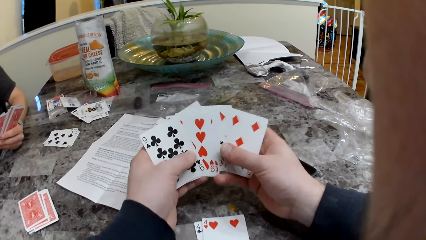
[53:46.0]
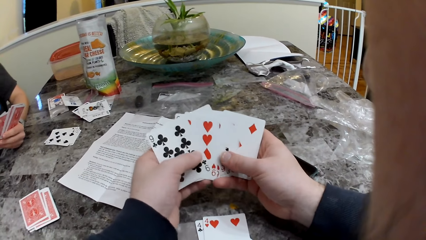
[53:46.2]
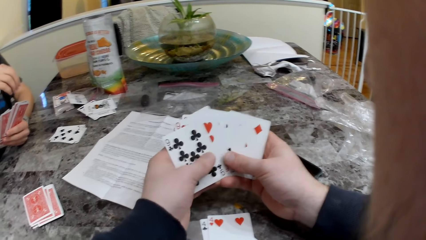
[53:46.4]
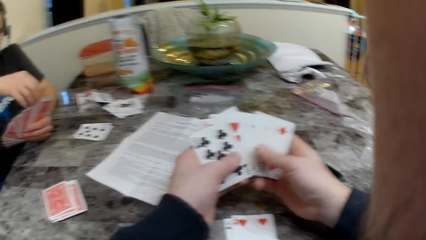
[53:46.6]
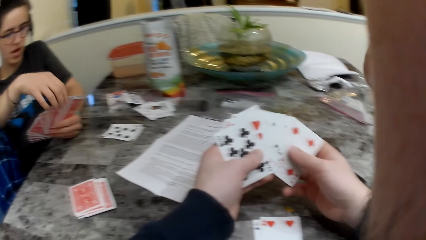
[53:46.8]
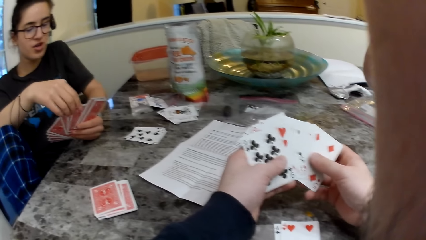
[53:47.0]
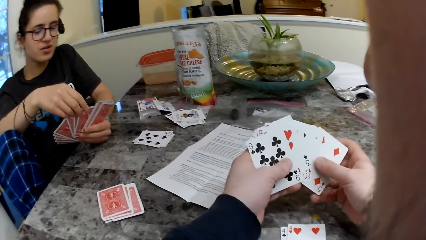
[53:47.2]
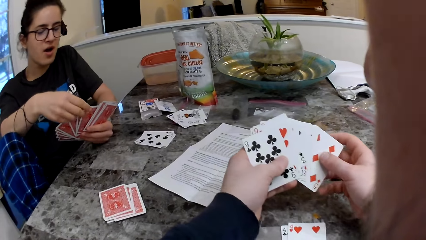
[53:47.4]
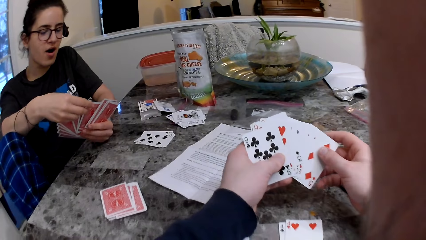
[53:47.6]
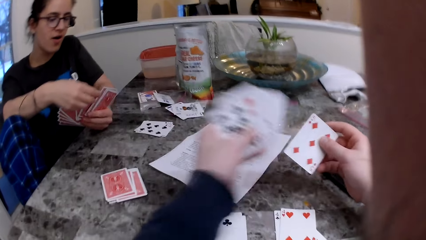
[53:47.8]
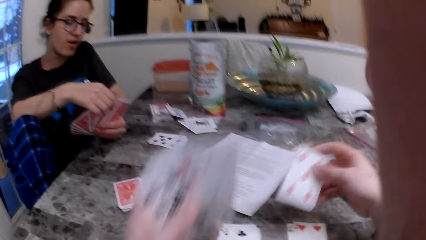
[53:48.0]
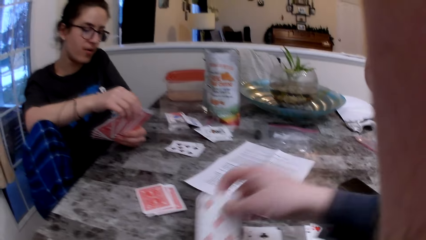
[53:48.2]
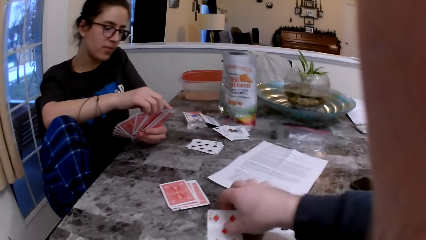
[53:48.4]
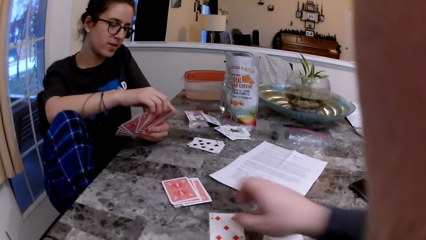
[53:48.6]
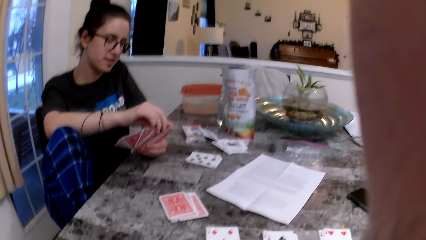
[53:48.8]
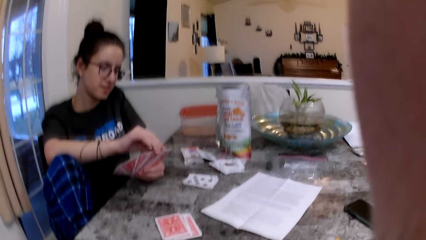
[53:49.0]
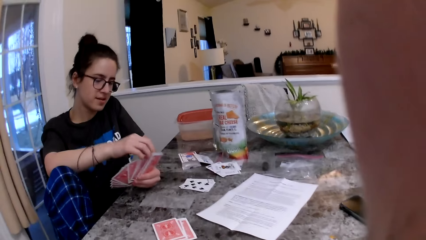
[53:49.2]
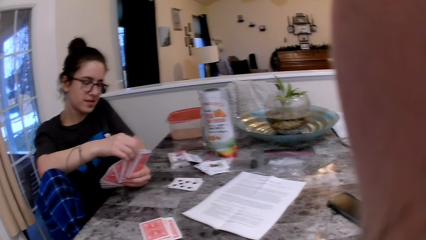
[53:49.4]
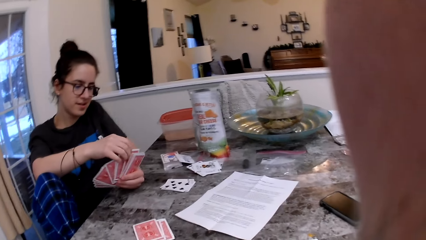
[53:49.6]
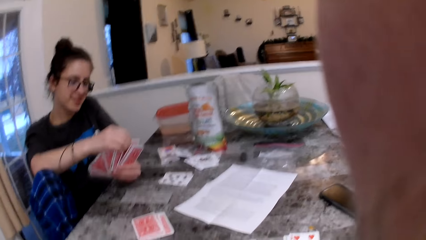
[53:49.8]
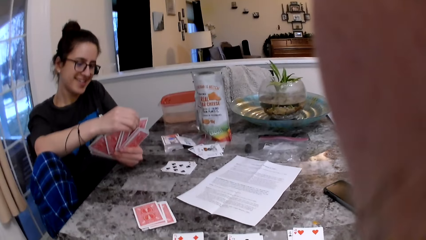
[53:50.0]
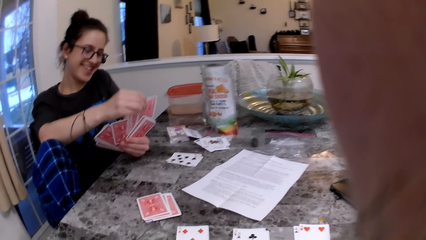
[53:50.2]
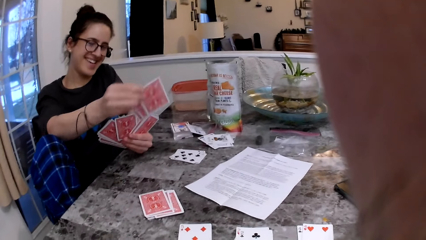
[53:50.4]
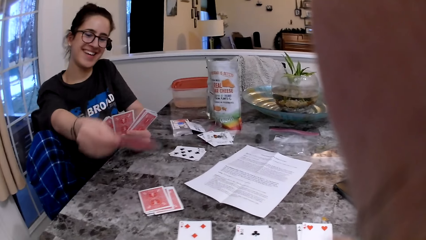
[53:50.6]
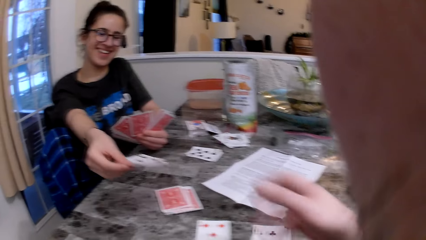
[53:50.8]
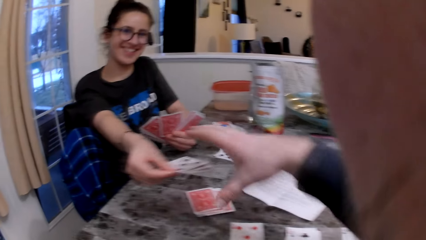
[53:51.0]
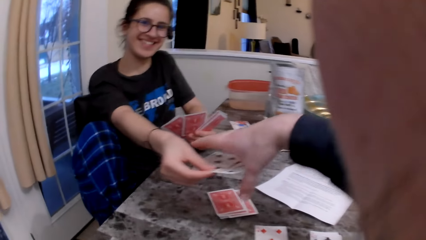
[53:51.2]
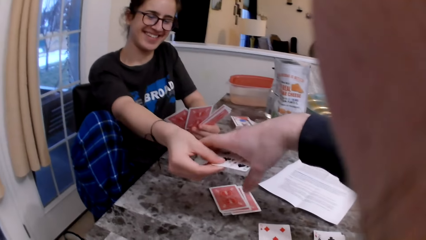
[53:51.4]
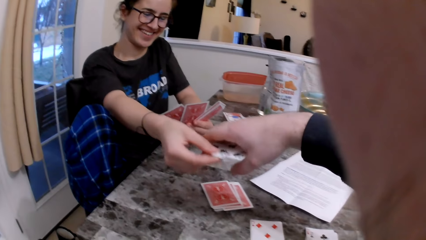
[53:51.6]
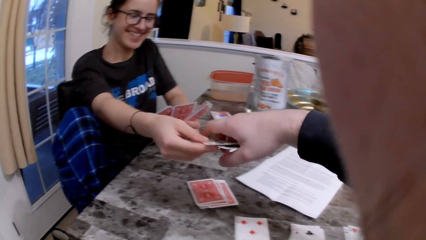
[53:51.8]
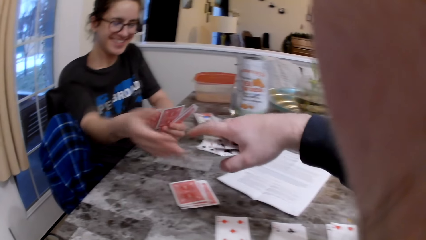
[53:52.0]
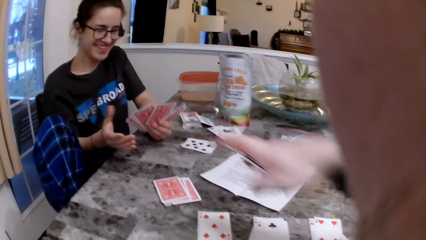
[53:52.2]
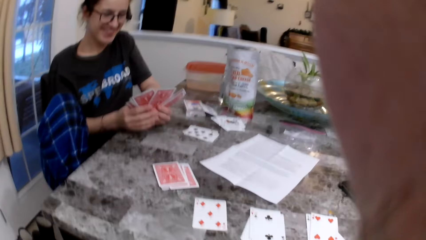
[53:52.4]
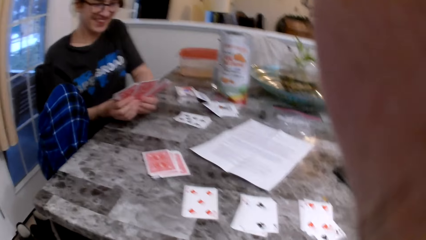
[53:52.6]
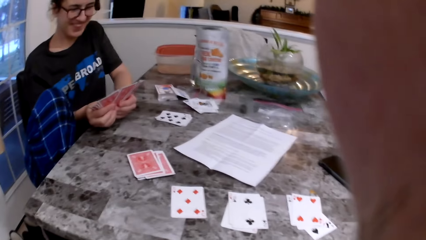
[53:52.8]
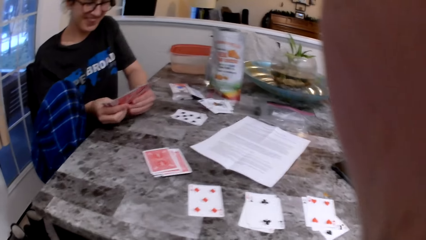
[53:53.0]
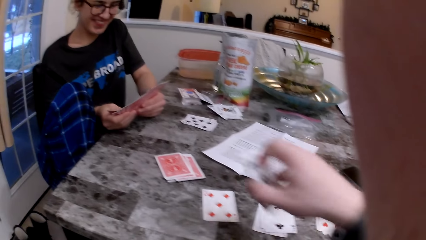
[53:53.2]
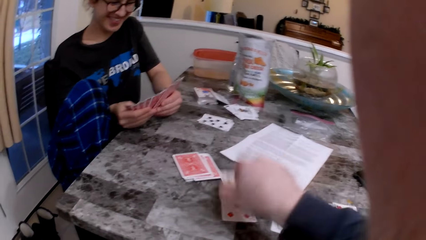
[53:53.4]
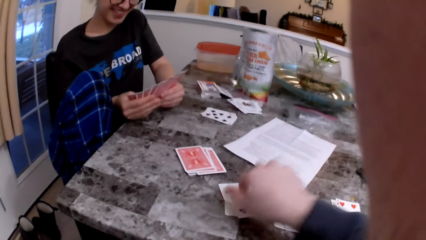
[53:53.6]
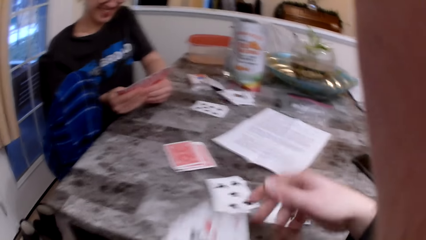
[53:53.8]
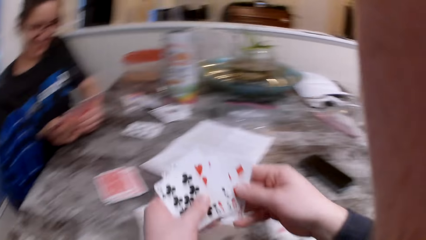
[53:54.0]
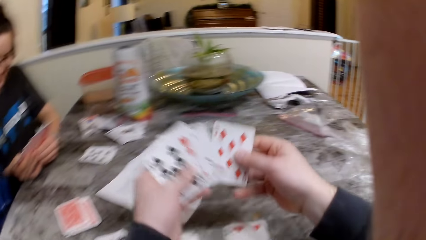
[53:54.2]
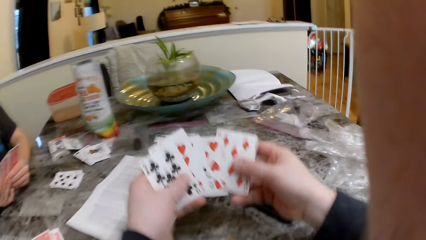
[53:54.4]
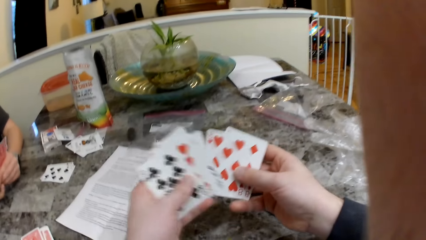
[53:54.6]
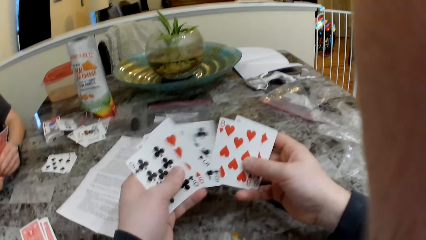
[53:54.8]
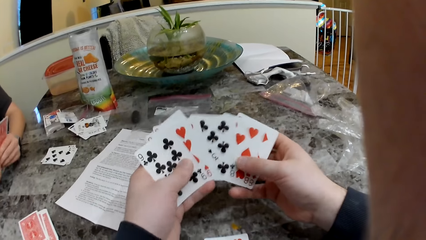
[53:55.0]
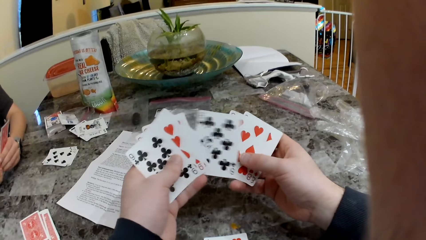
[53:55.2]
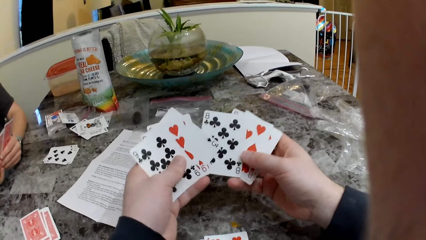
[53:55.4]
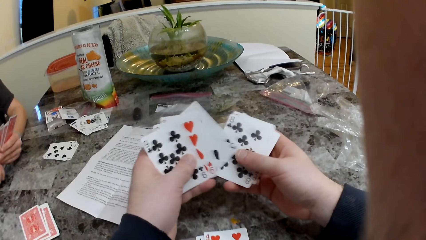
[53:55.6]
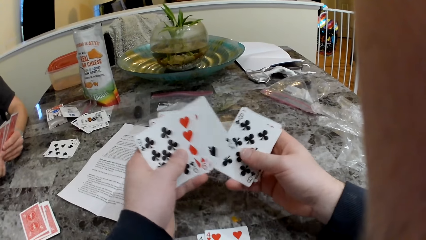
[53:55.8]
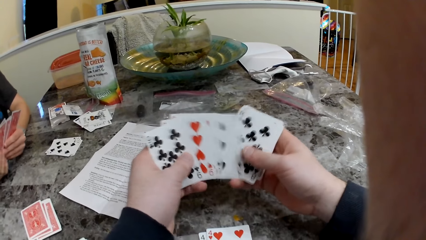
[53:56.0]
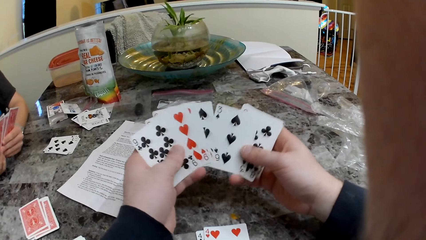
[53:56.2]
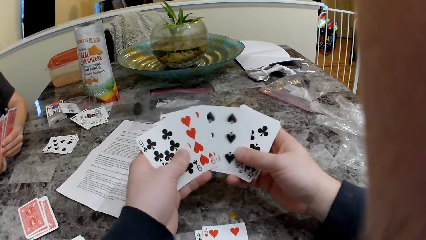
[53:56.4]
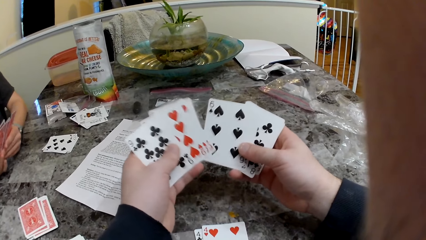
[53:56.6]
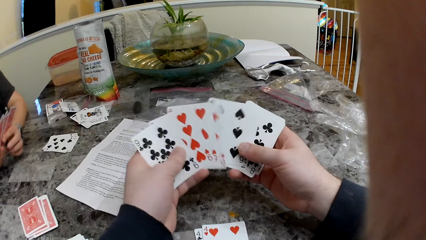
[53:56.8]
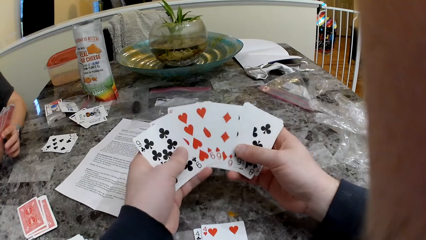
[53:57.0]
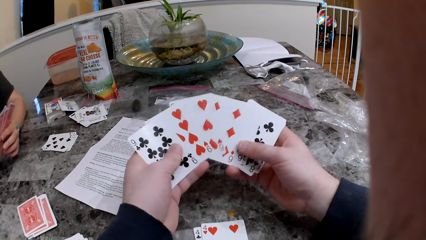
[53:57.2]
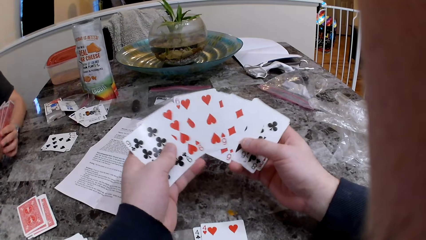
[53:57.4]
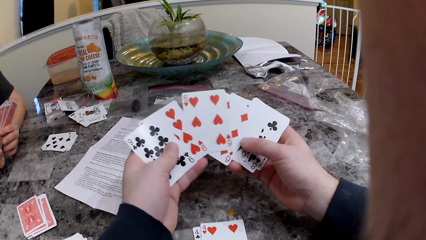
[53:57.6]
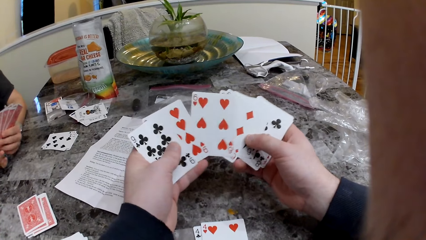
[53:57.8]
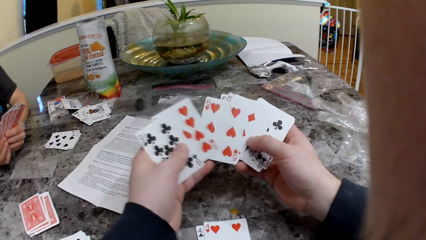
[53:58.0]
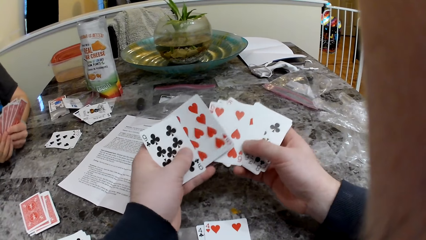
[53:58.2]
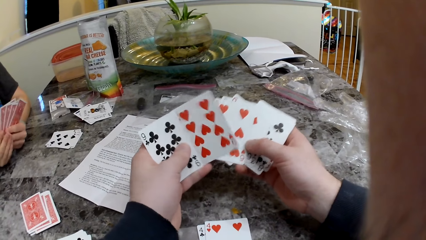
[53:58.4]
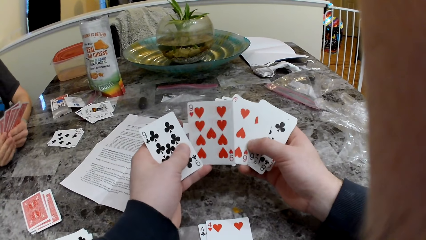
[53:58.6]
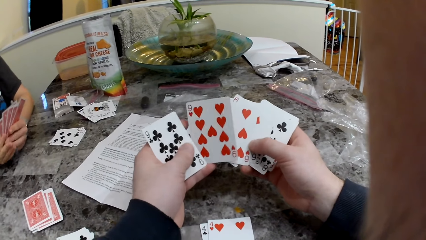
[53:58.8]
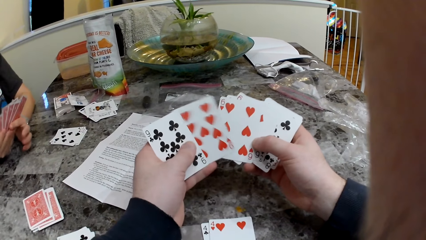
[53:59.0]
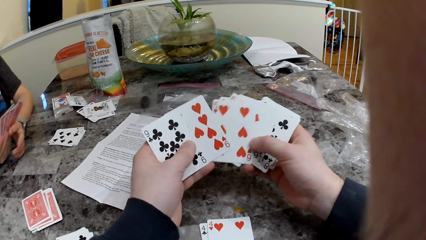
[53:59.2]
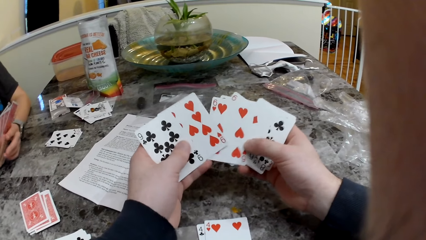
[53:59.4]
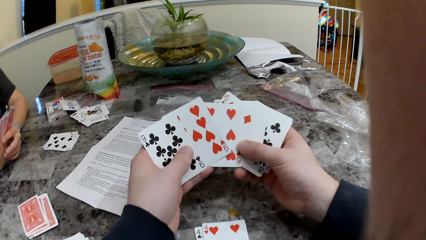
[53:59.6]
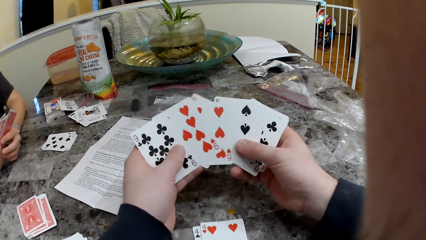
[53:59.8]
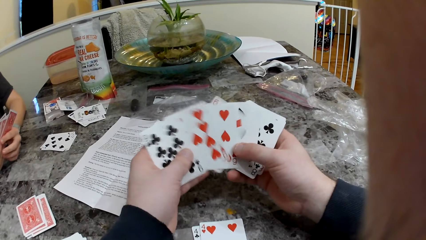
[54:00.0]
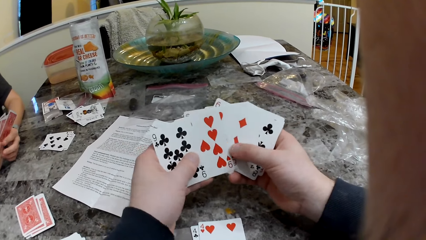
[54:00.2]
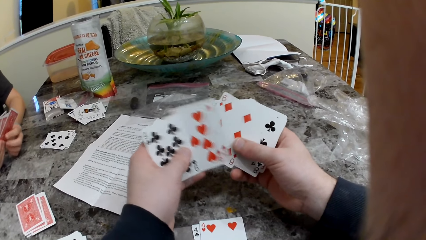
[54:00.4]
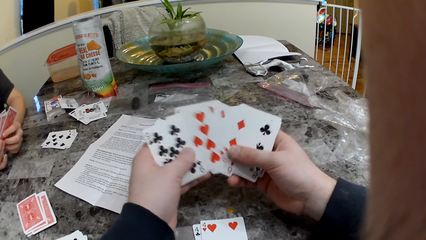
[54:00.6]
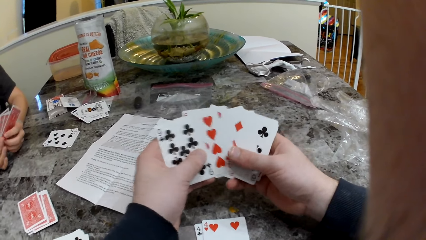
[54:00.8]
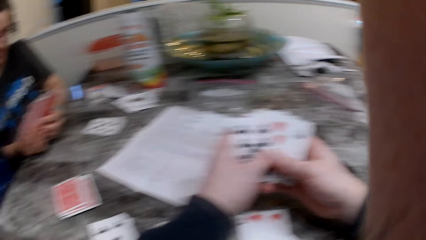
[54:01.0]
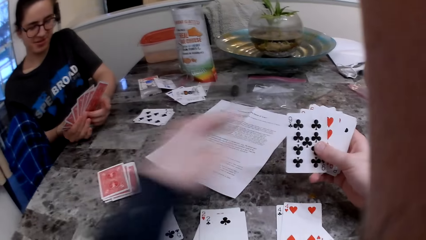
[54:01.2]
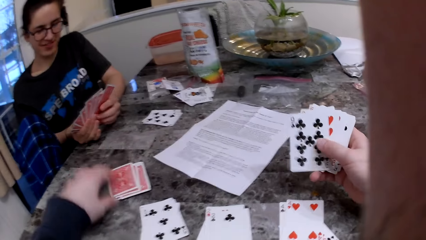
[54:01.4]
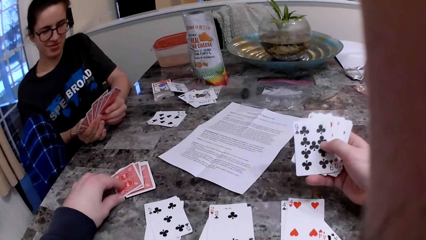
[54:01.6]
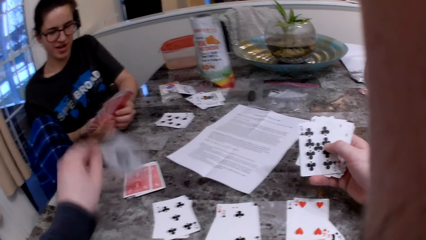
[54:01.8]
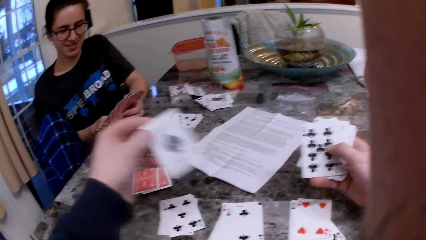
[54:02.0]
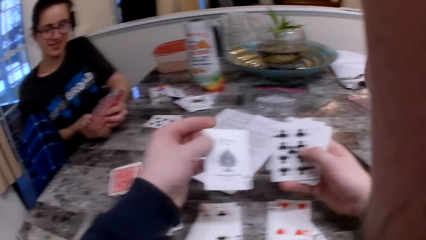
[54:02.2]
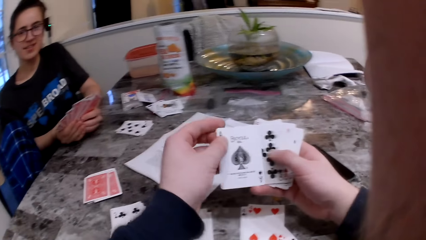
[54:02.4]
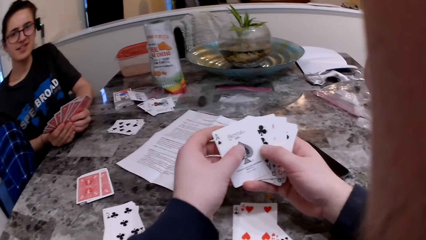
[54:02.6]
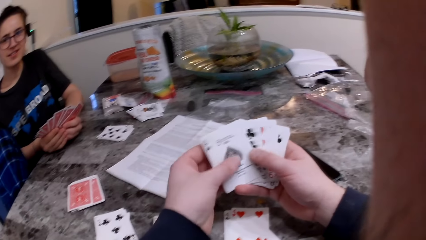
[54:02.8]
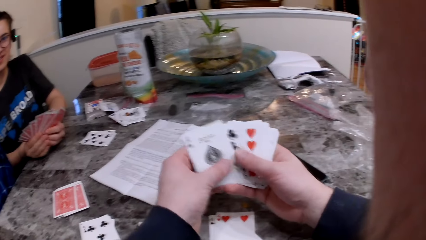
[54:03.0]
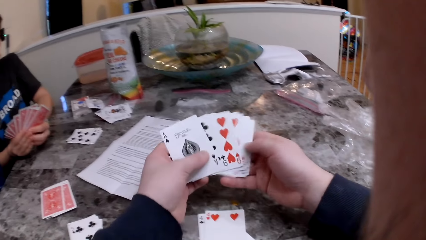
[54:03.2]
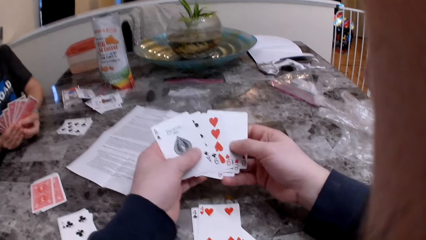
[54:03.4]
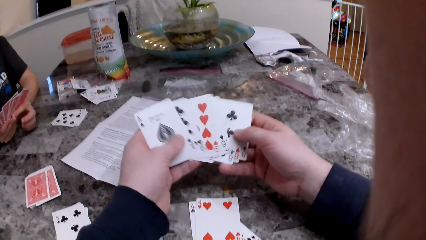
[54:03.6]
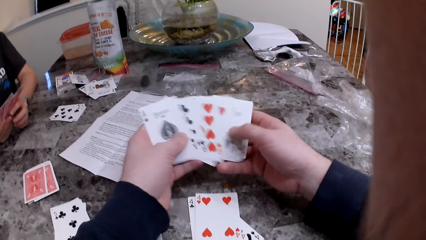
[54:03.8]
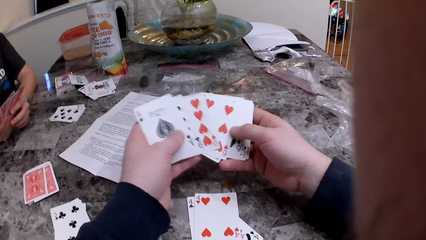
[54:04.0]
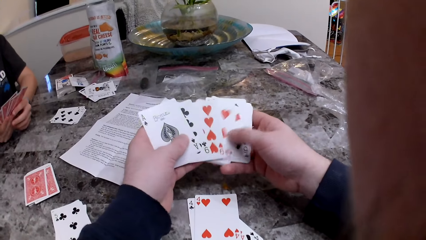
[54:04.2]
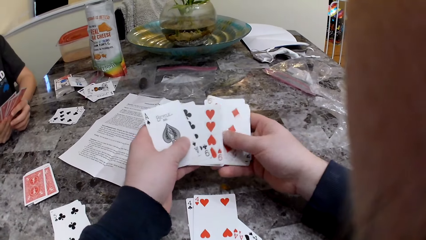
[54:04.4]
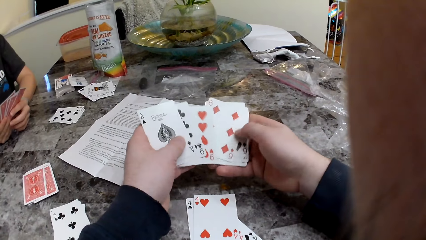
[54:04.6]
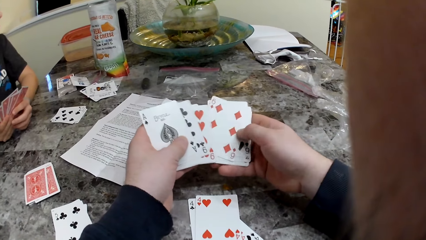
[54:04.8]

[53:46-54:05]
The camera wearer interacts with a woman. The woman passes some cards to the camera wearer with her right hand. The camera wearer drops the cards on the table. He plays cards. He interacts with the woman.
